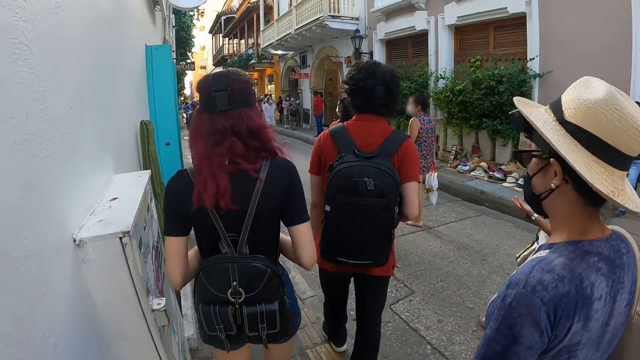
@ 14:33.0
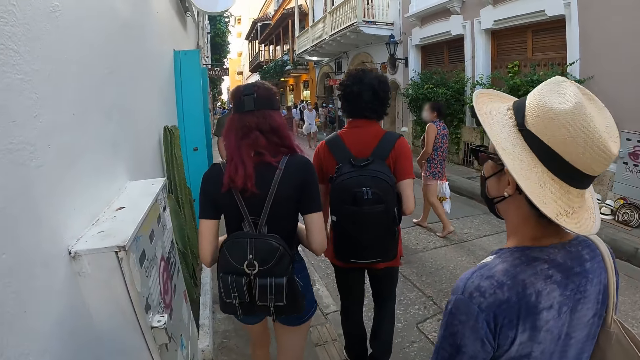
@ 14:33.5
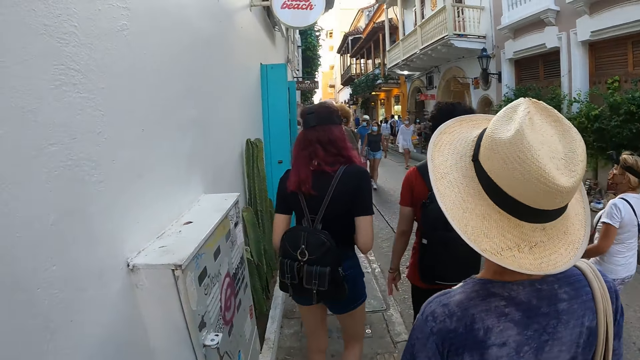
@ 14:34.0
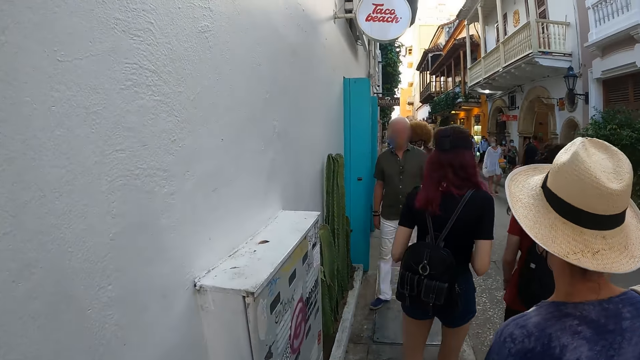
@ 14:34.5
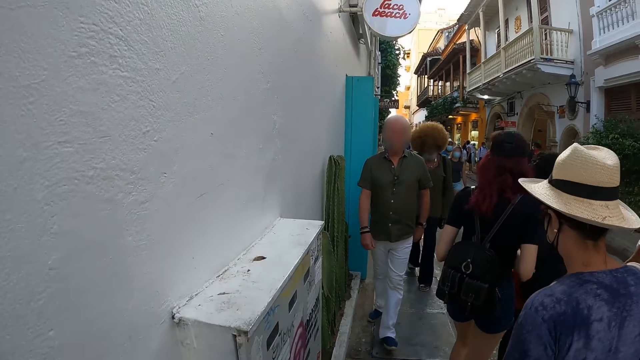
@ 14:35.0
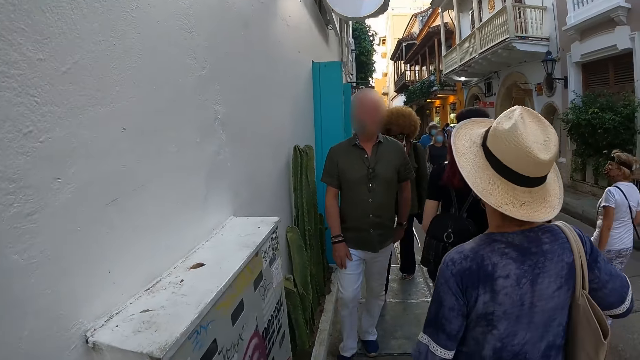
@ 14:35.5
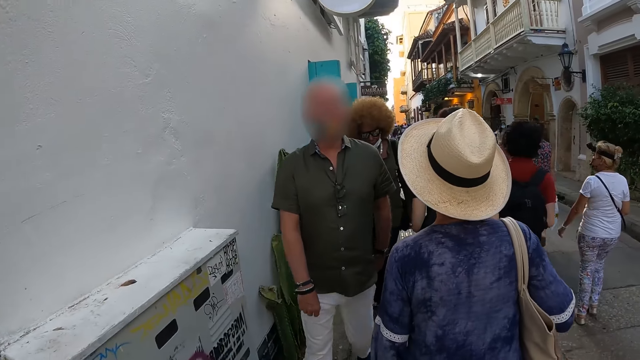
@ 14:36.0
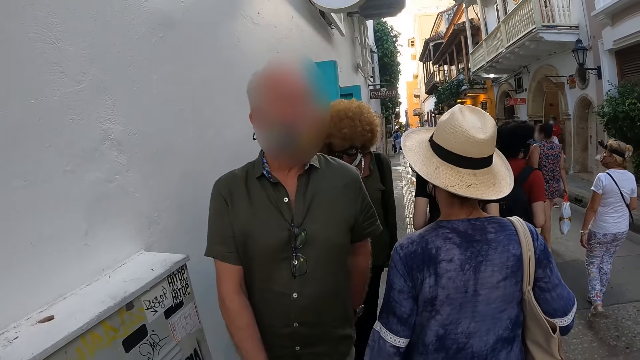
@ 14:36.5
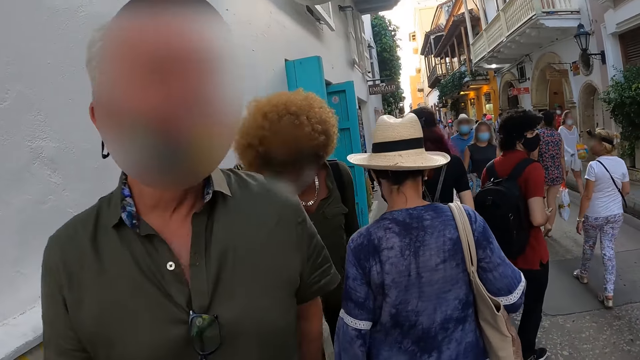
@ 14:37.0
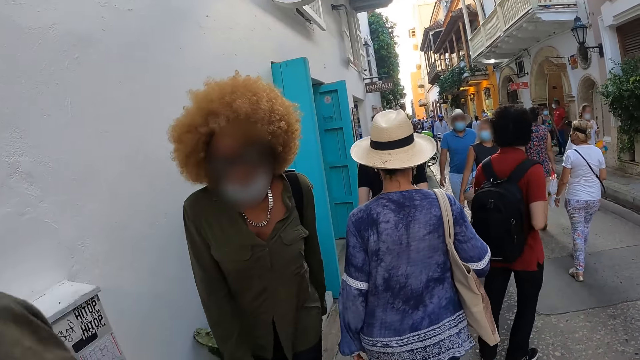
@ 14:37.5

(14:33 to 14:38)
The camera wearer walks around.

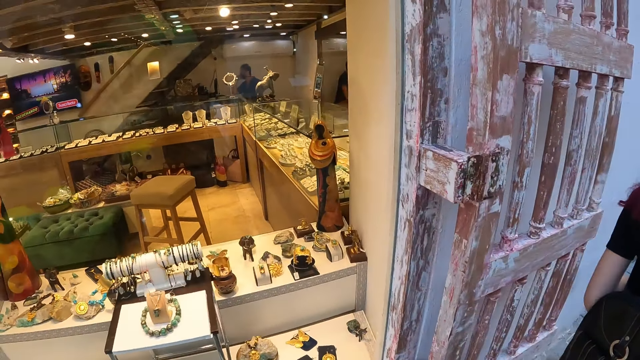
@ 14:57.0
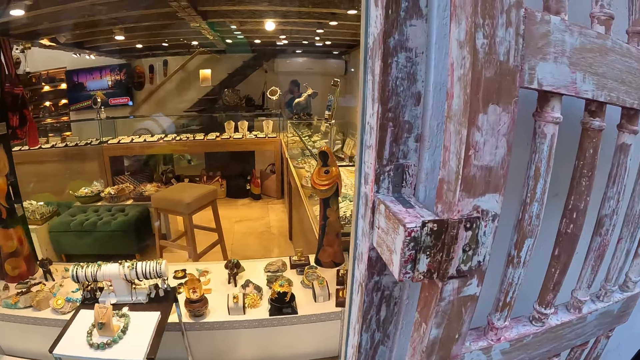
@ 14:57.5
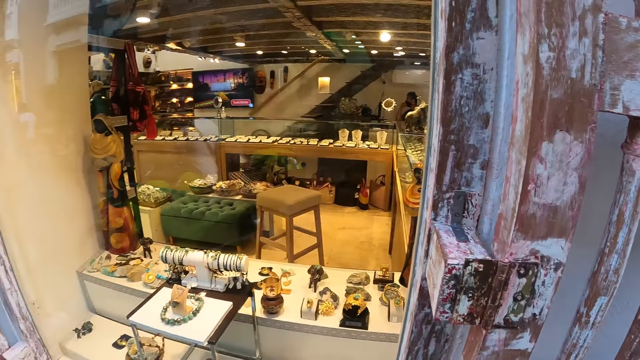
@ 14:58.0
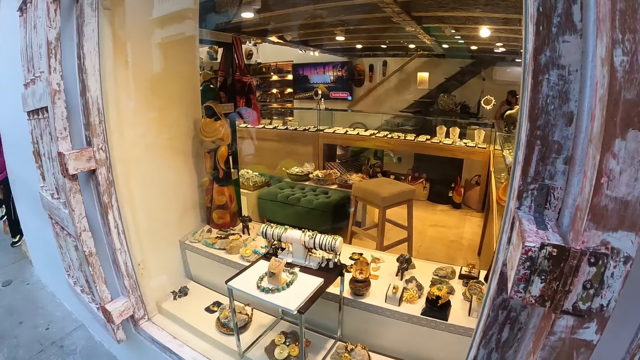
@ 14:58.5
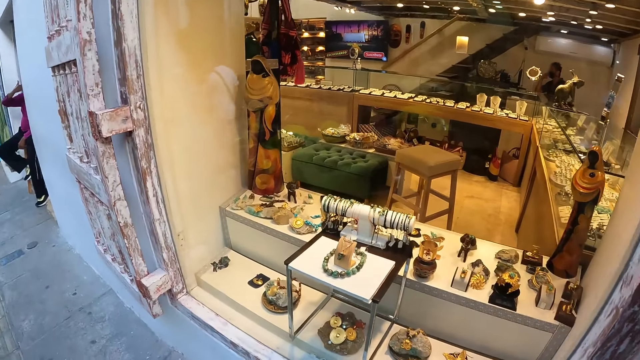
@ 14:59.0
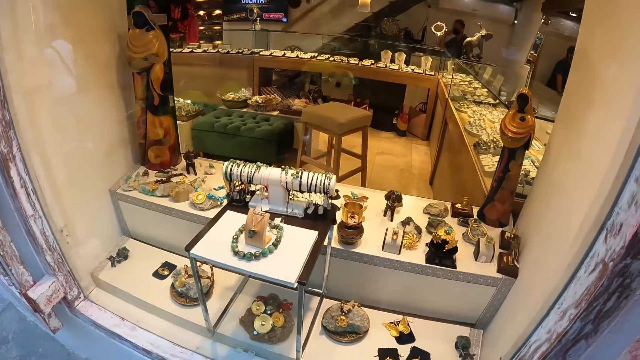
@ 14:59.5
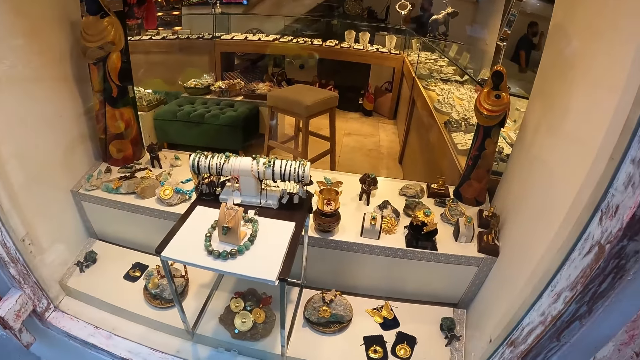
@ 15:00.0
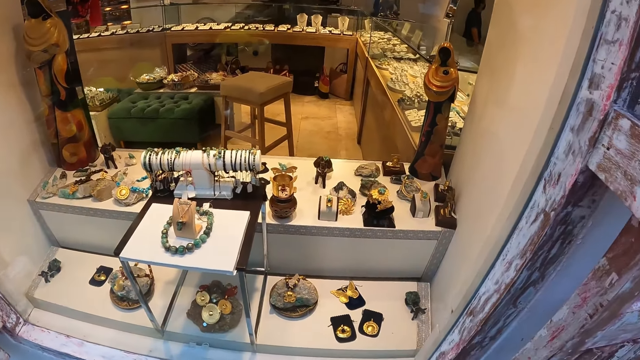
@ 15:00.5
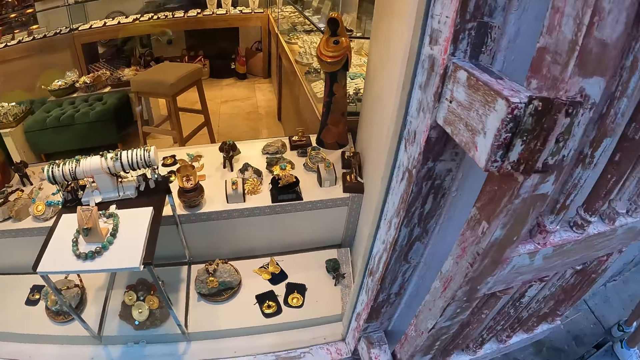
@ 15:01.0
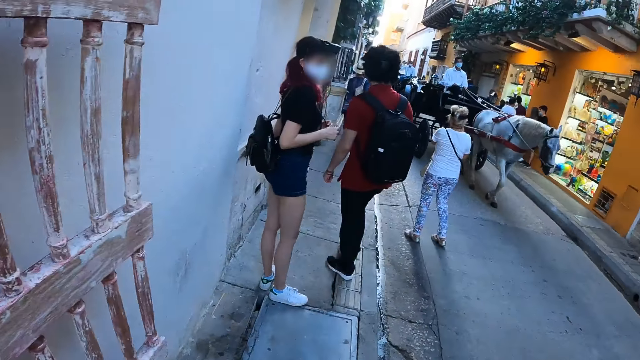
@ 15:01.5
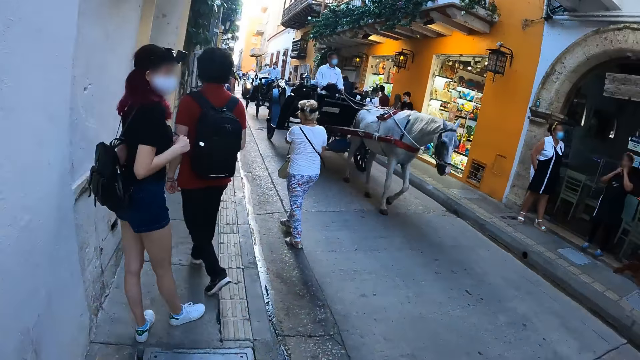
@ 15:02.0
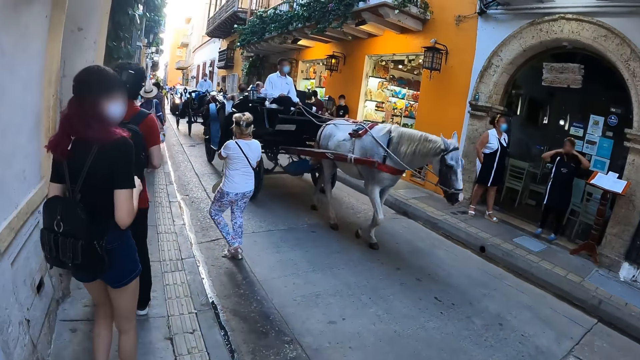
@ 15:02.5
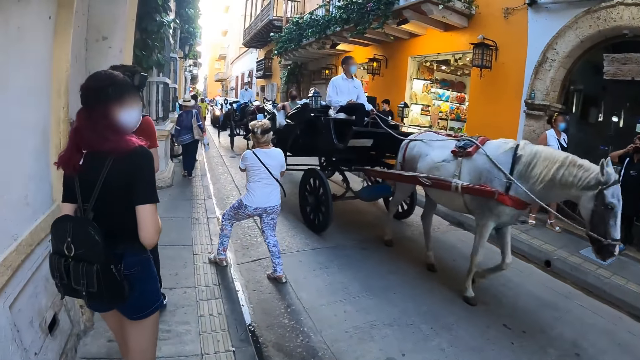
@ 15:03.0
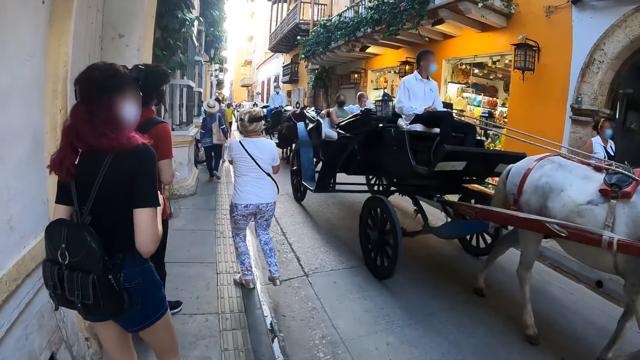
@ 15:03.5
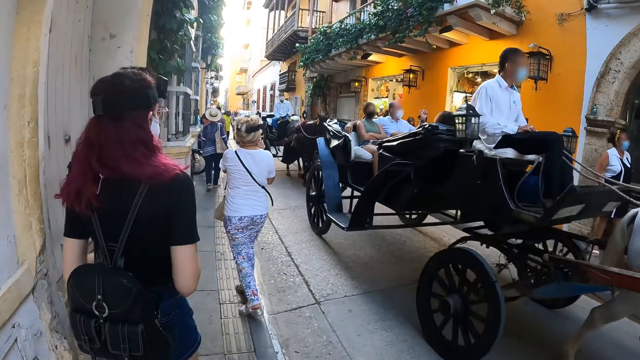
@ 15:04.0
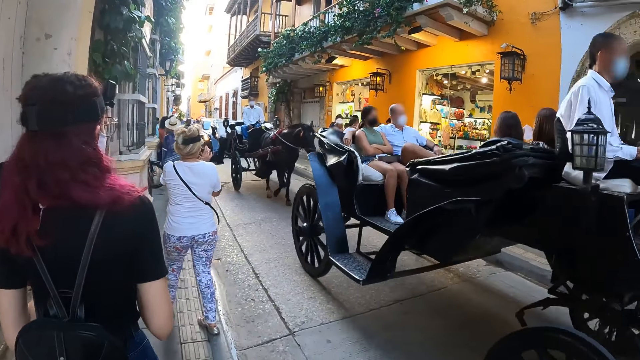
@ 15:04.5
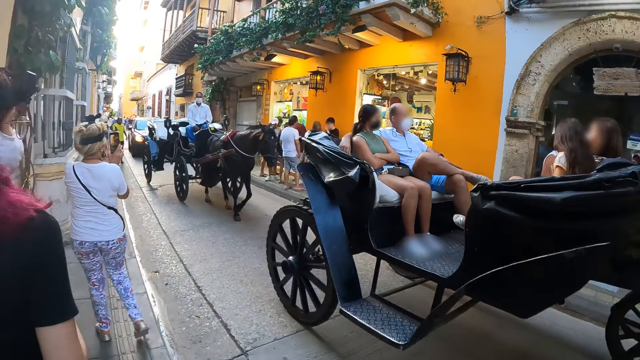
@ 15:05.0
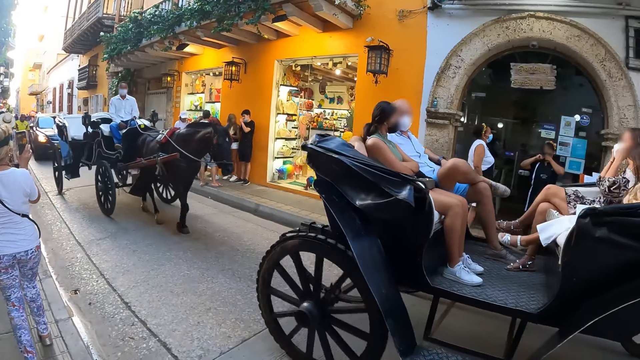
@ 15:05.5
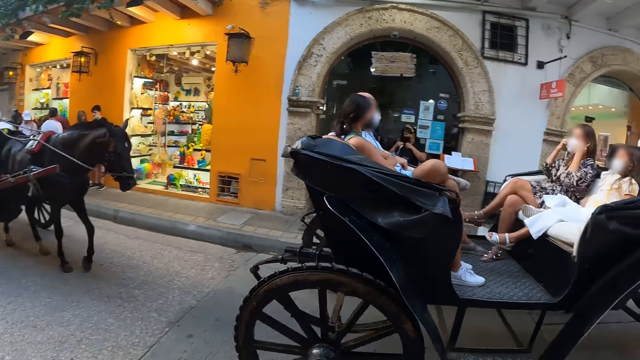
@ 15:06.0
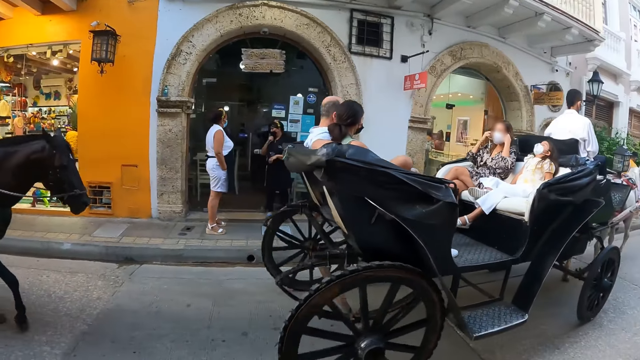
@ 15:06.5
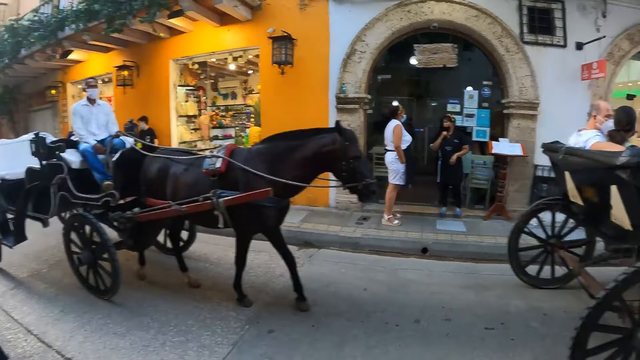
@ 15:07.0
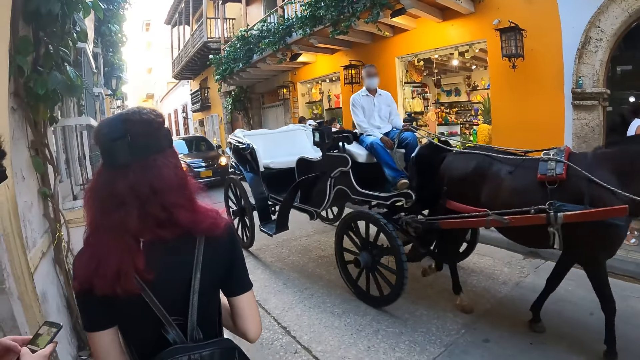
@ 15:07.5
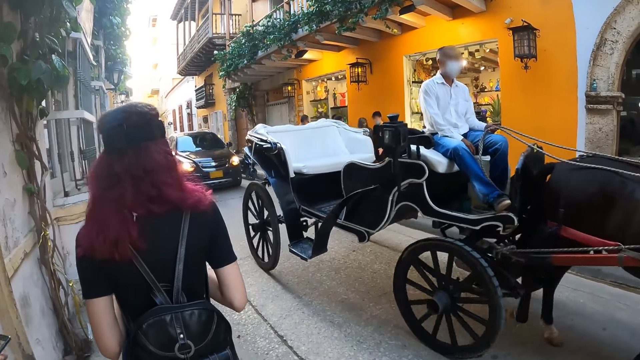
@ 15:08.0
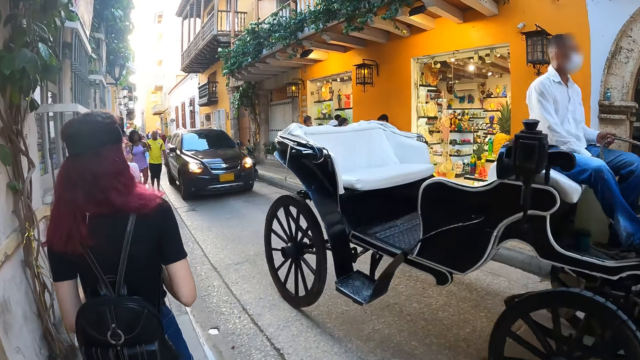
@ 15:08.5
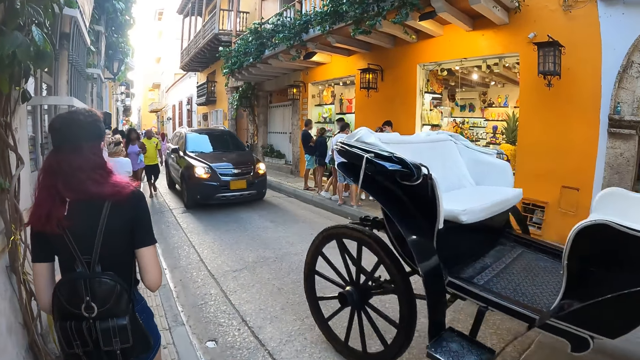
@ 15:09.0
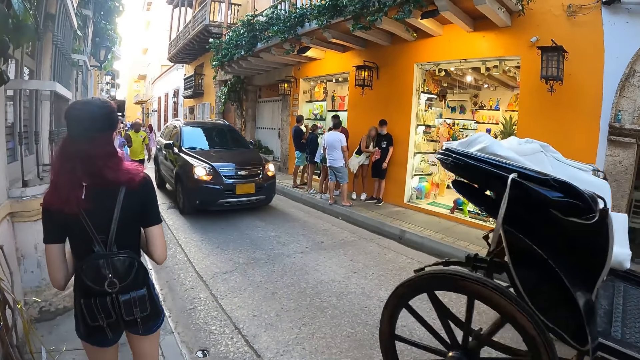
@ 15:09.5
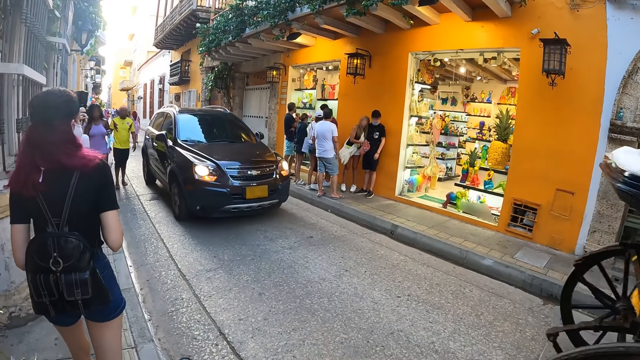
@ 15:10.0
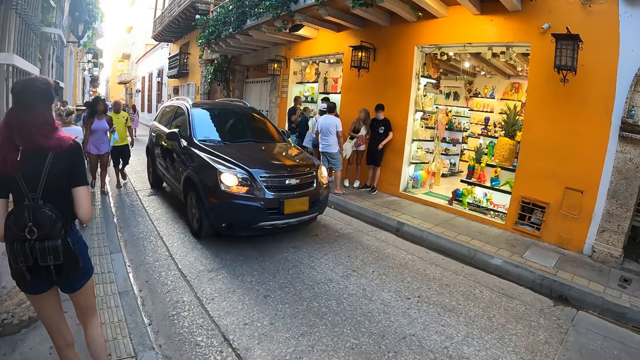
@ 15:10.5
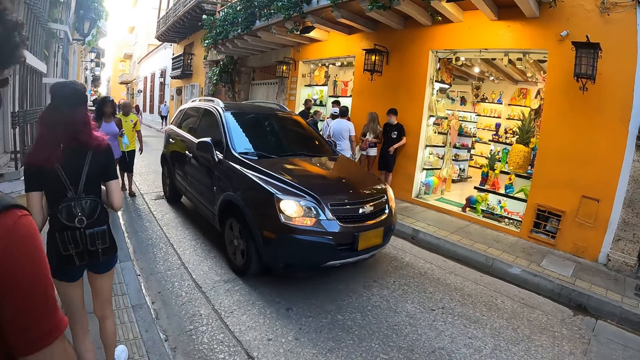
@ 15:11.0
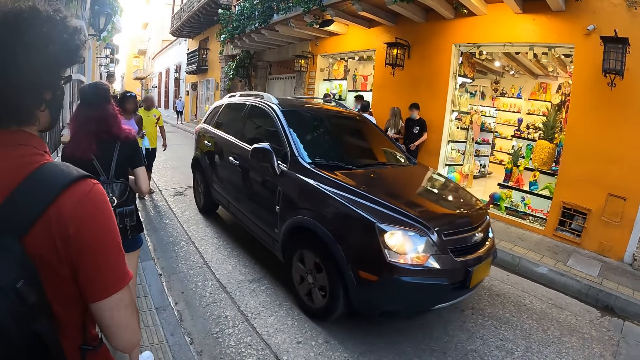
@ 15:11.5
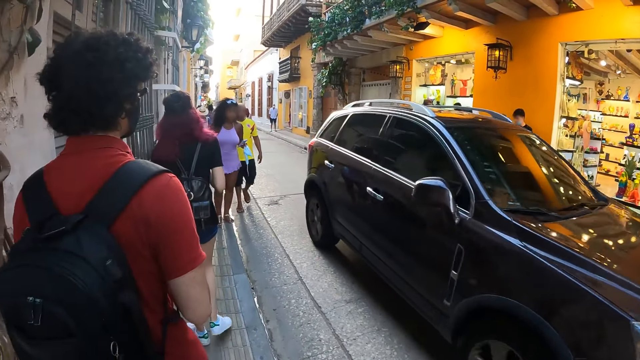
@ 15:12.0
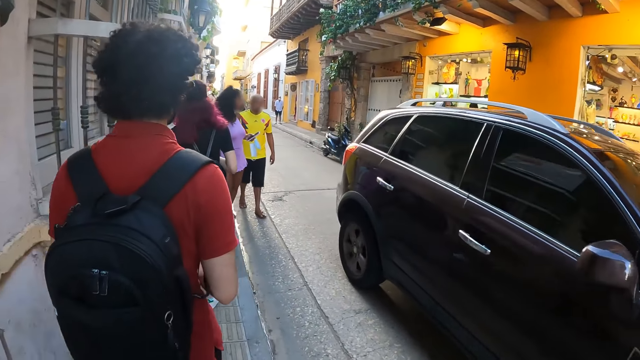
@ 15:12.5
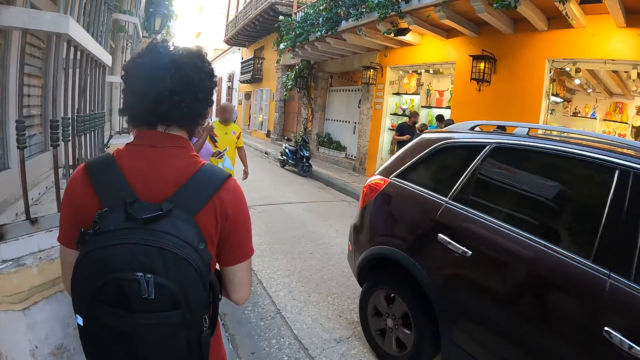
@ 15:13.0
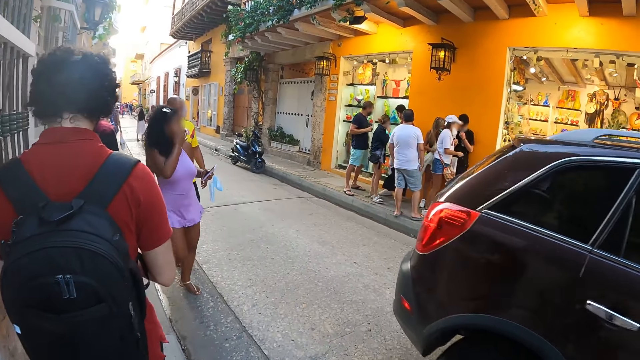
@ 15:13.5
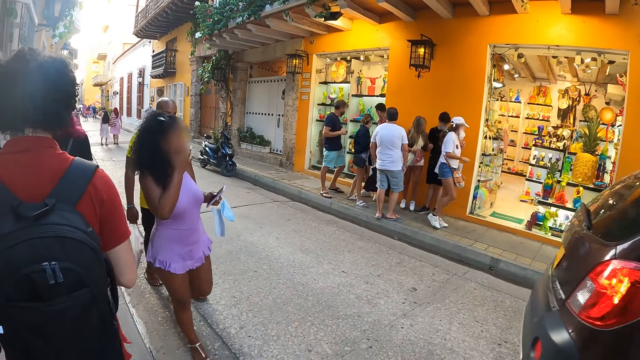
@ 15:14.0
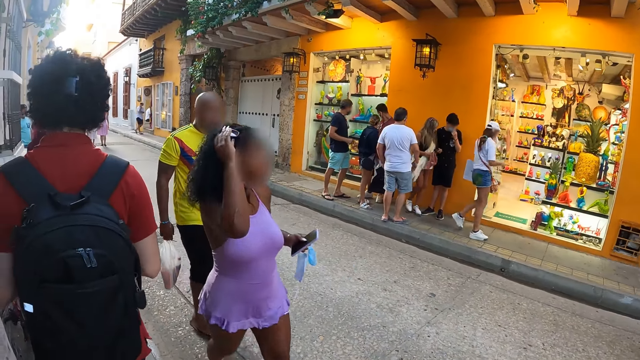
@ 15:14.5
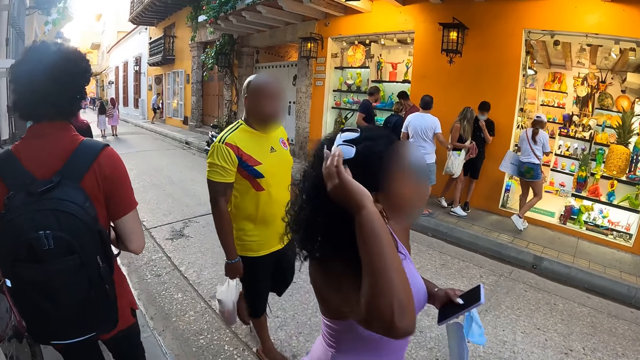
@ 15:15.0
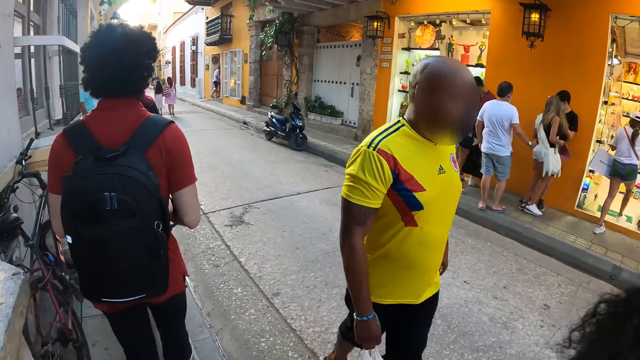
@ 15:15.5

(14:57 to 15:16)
The camera wearer looks around. A woman takes a picture with a phone in both hands. The camera wearer walks around. A horse walks past the camera wearer. A black chariot drives past them. Another horse walks past them. The black chariot drives past them. A black car drives past them.
